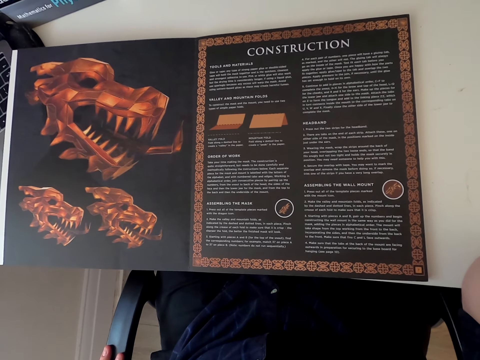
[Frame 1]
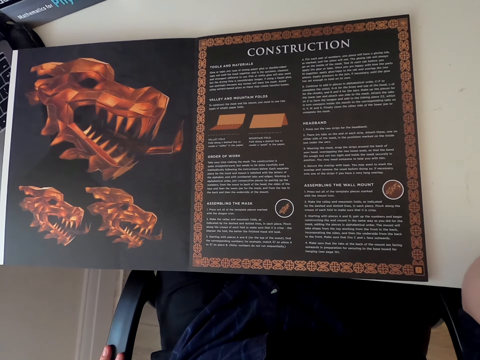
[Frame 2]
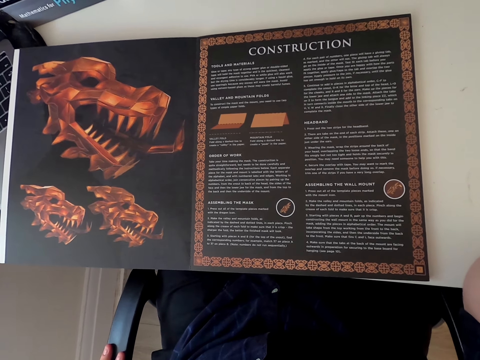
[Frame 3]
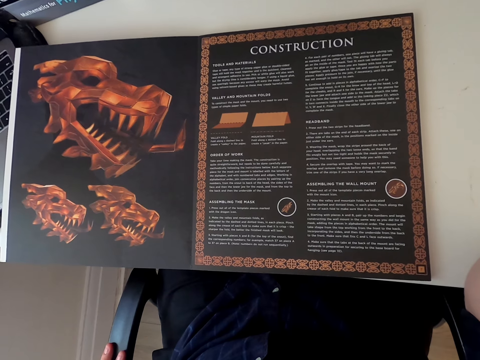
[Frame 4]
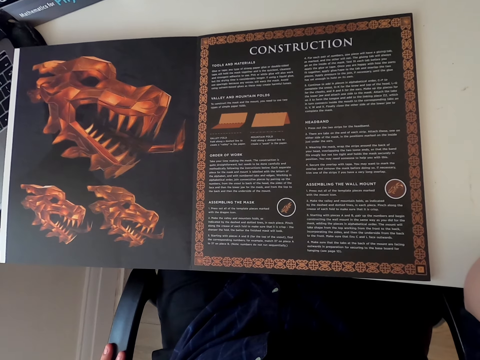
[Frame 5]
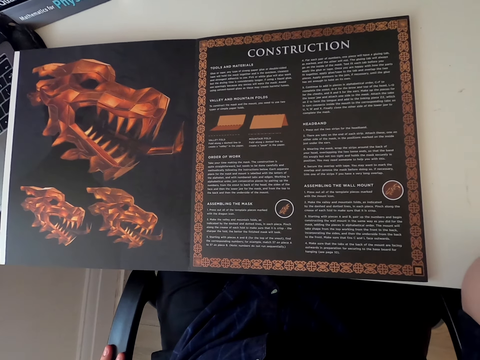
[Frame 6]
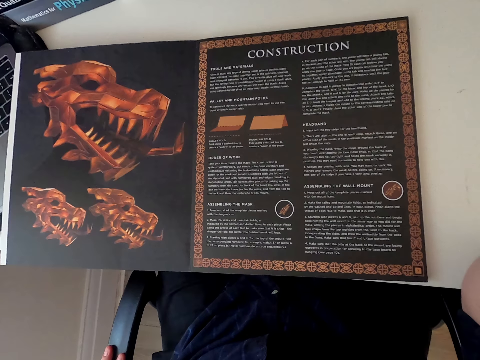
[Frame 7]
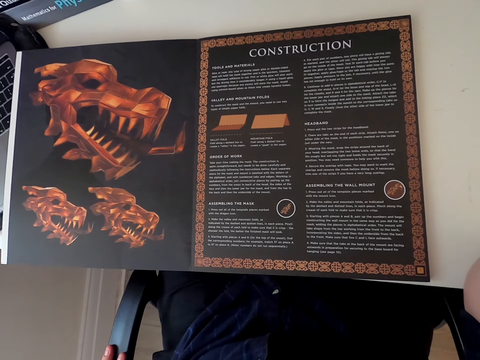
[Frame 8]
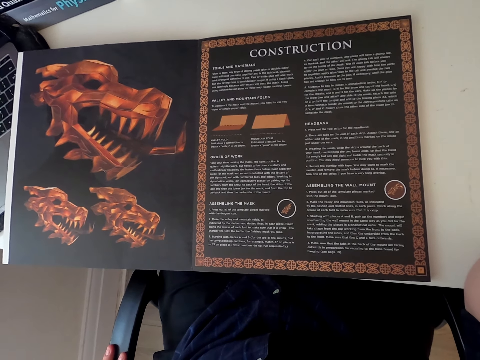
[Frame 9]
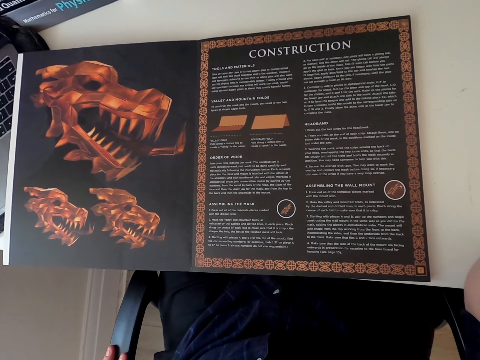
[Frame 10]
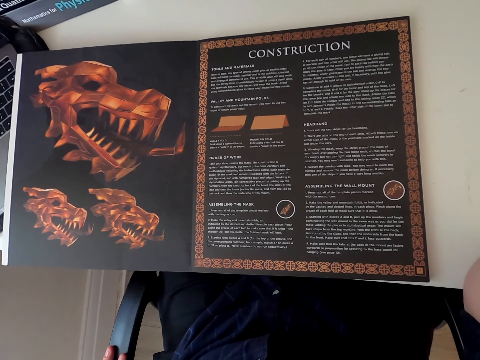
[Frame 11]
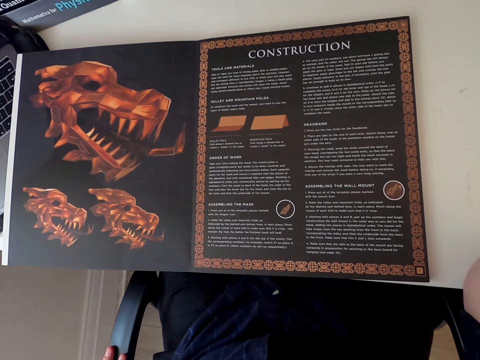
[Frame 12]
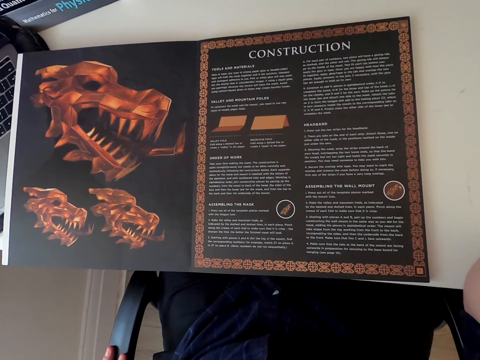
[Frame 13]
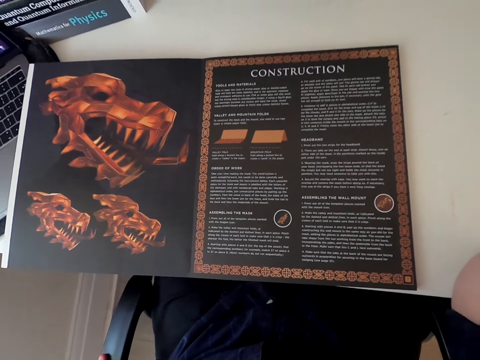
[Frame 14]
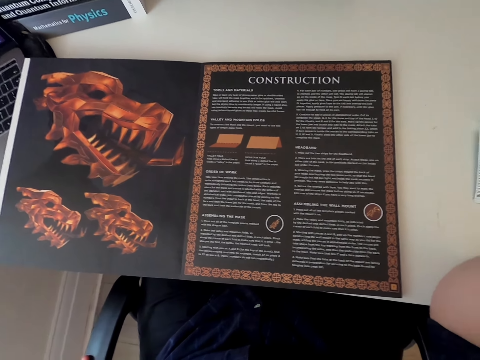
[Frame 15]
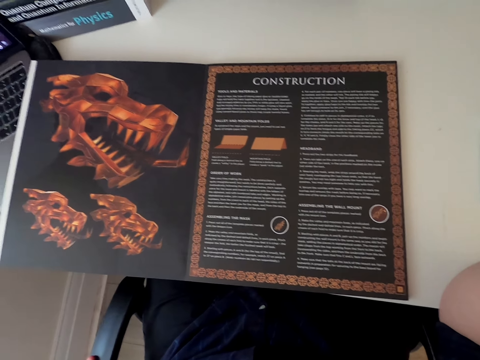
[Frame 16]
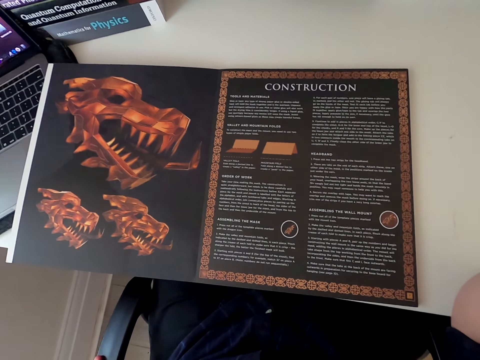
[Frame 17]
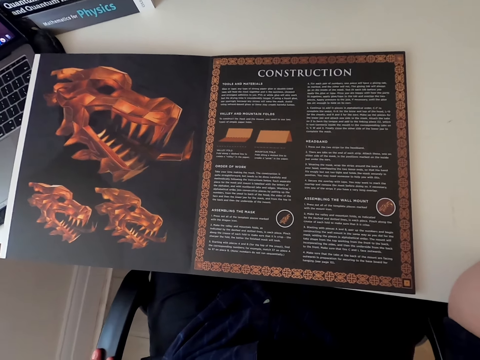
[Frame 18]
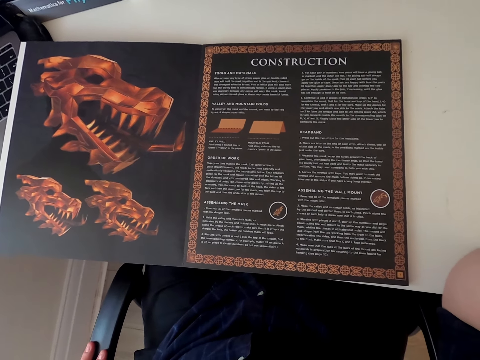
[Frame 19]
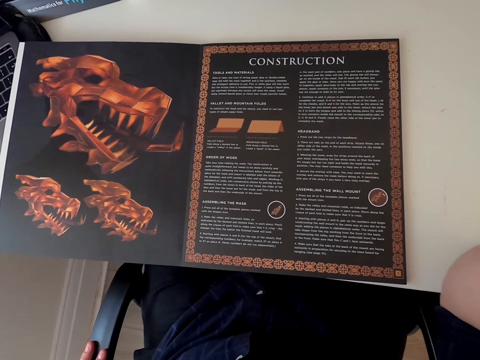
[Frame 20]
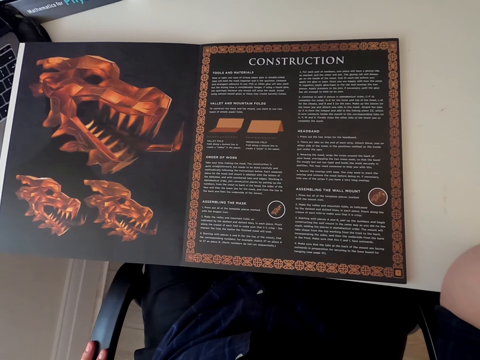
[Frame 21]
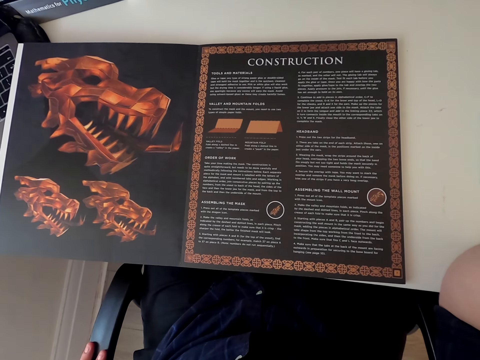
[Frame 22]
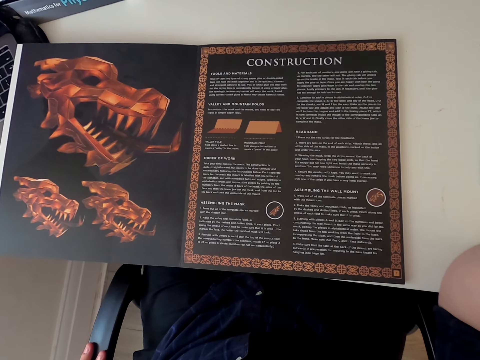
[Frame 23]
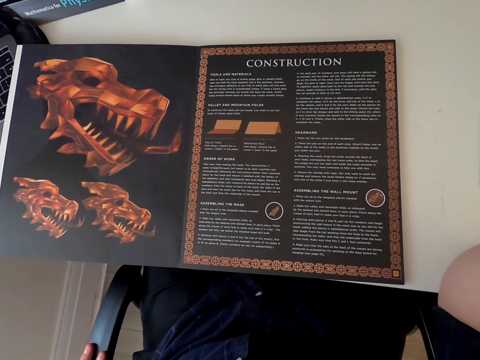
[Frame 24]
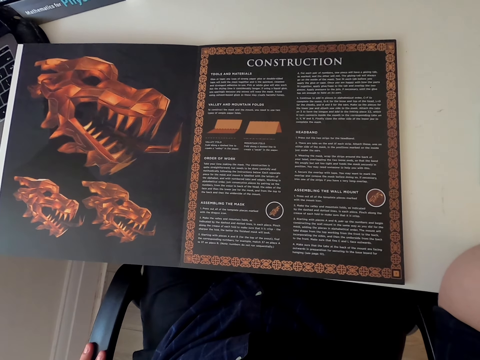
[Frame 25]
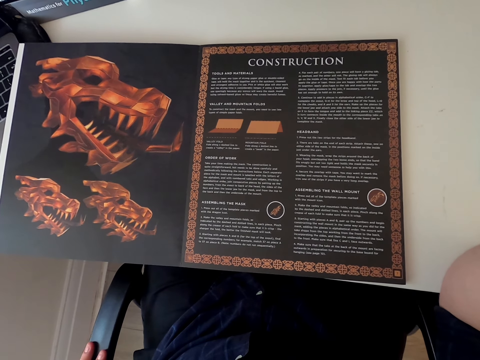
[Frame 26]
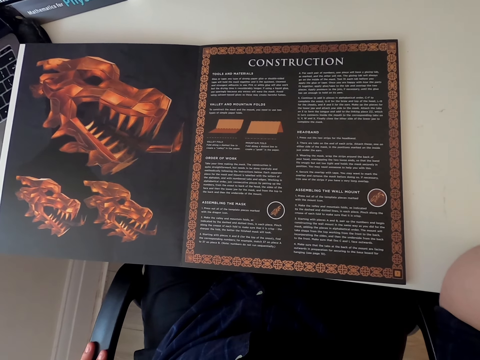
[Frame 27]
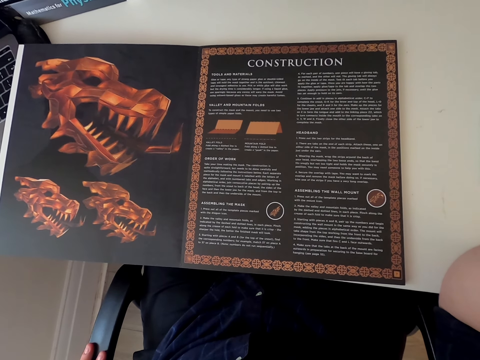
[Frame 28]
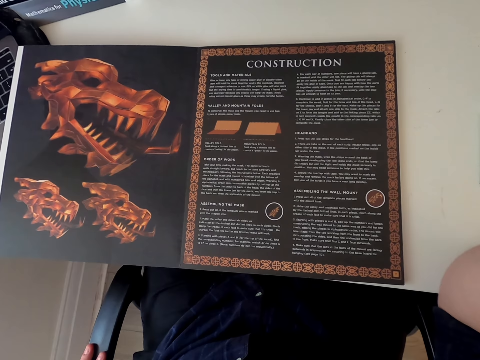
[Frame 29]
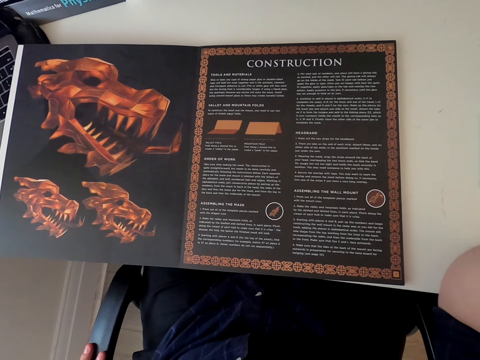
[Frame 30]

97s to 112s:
The camera wearer stares at the paper craft book. They move hands. They stare at the paper craft book. They stare at it again.

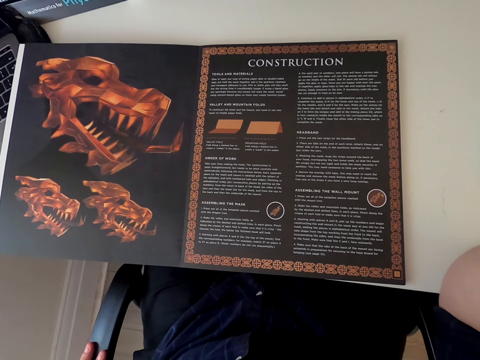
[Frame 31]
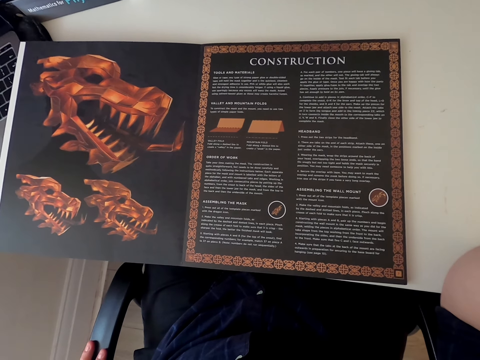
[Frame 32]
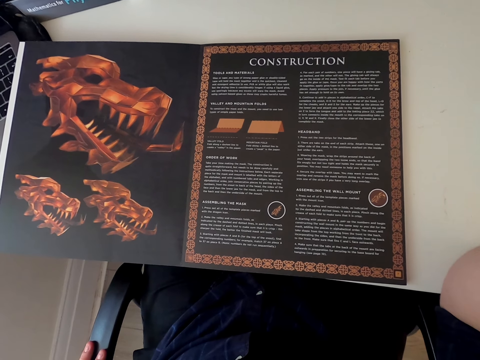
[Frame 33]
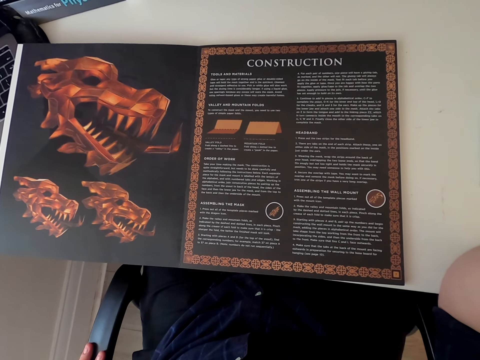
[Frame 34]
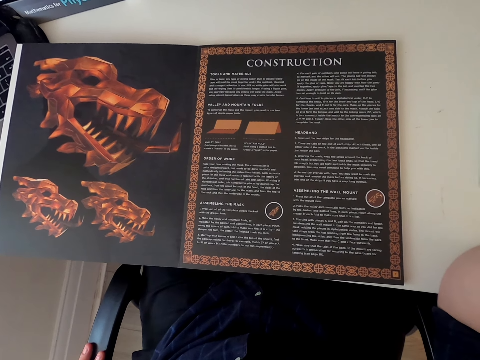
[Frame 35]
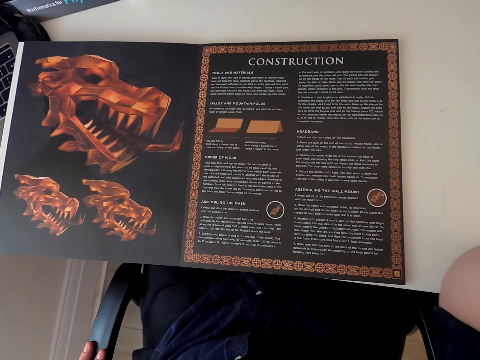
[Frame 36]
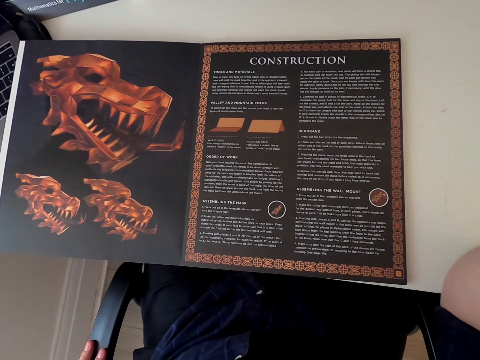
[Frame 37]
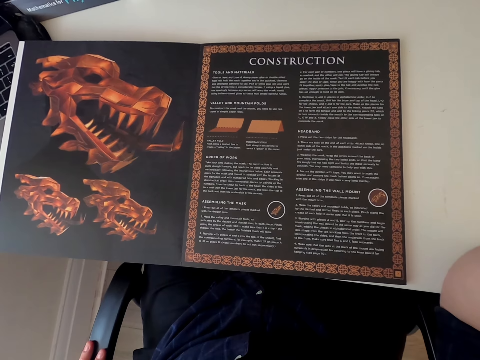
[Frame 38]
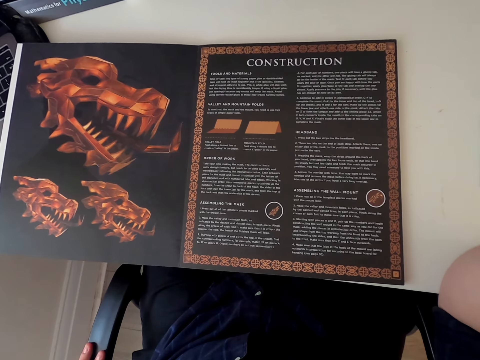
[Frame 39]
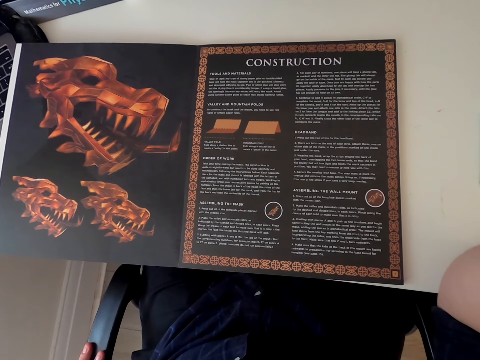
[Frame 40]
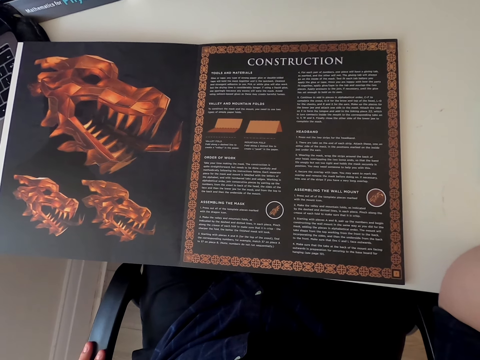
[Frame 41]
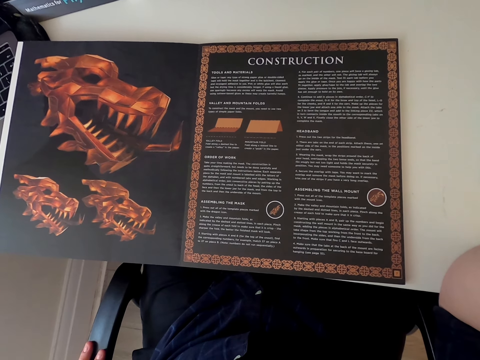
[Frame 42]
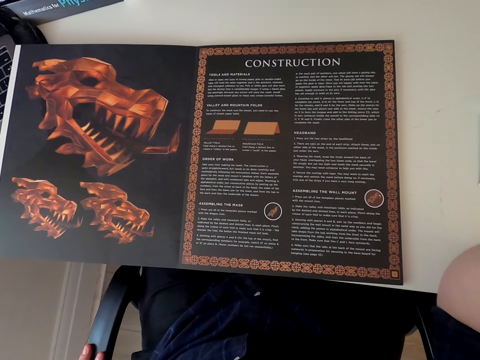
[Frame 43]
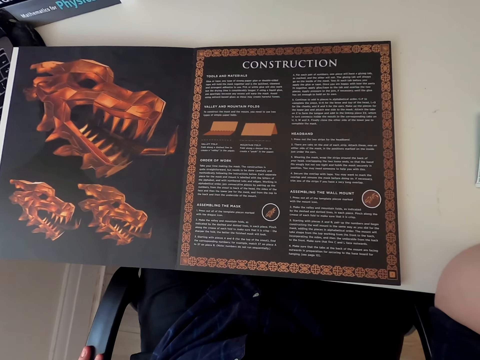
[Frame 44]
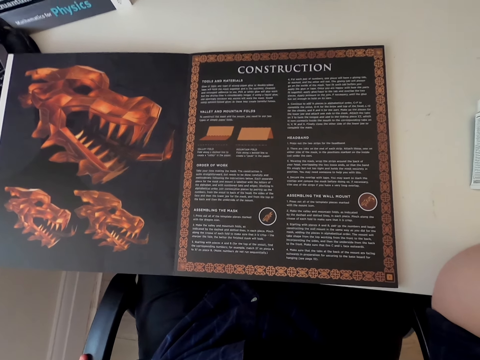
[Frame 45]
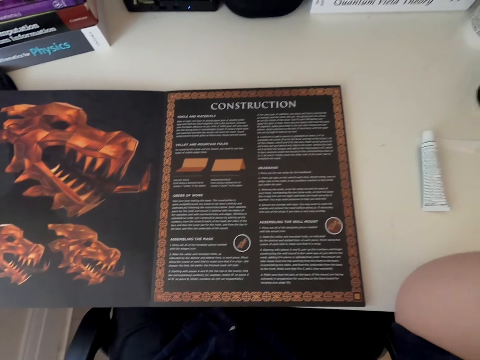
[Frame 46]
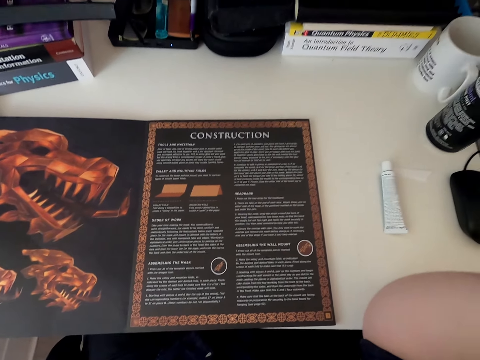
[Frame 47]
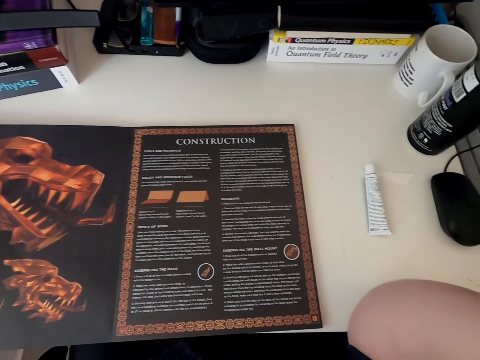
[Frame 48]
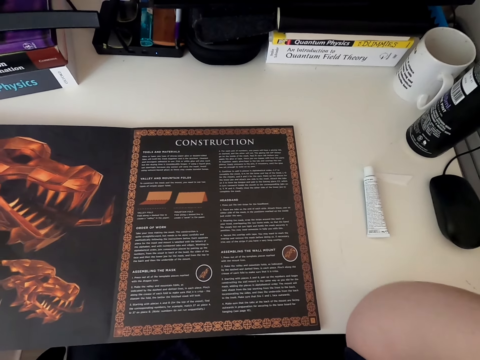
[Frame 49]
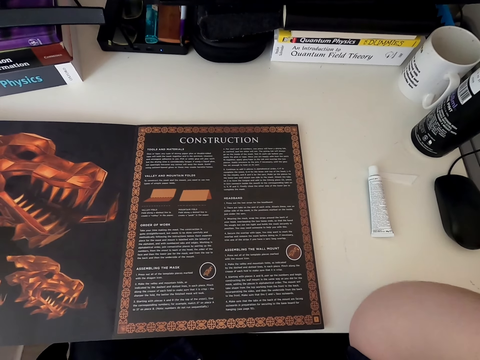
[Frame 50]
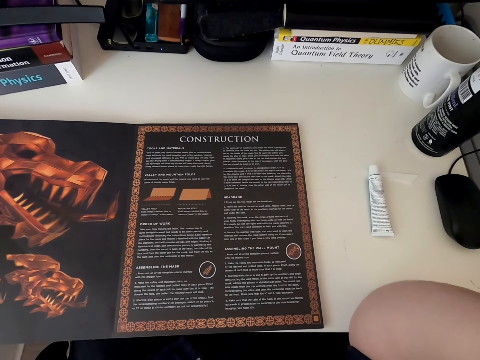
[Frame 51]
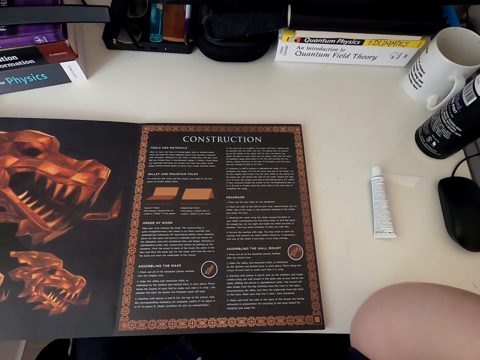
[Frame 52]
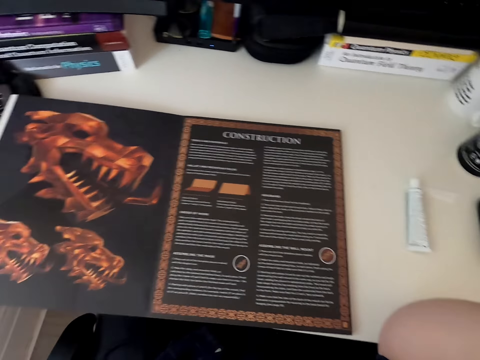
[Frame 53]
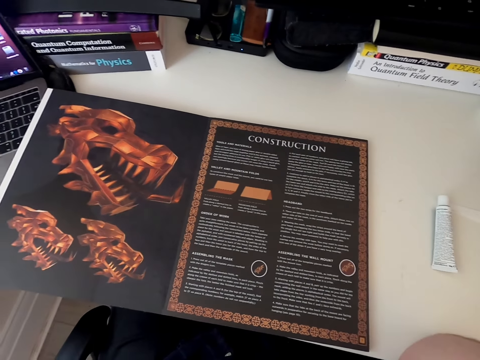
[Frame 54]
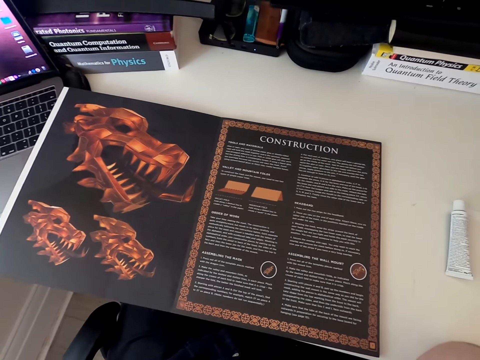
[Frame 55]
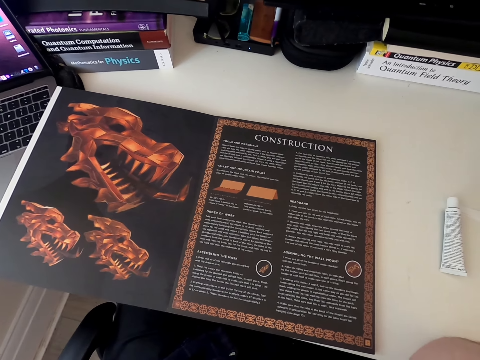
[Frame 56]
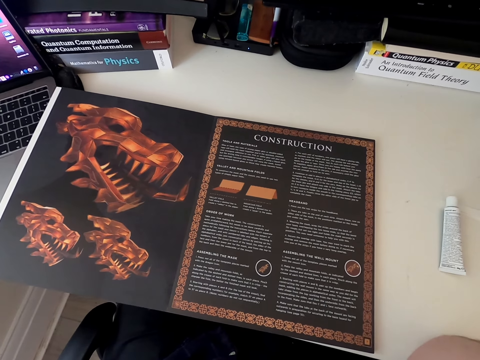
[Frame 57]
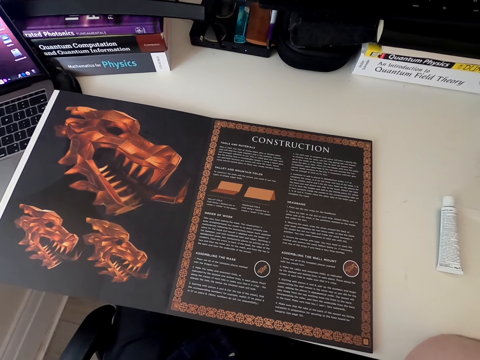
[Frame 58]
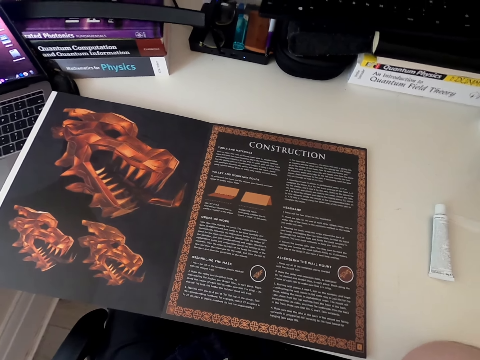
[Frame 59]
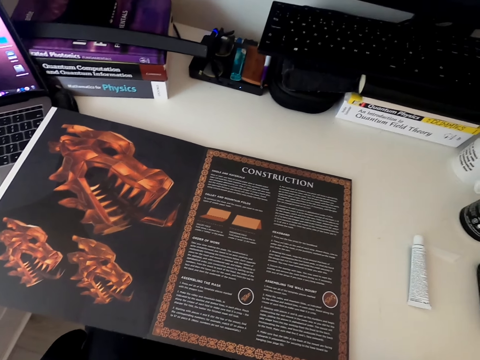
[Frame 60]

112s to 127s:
The camera wearer moves hands. They stare at the paper craft book. They stare at it again.
